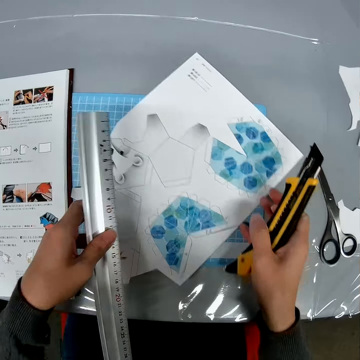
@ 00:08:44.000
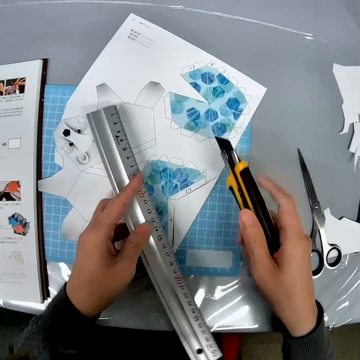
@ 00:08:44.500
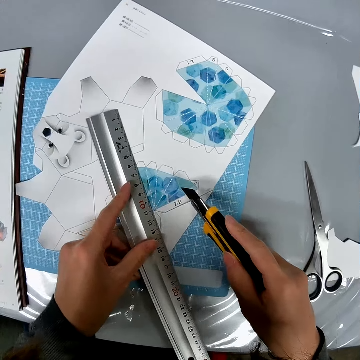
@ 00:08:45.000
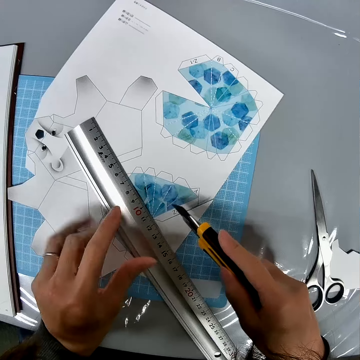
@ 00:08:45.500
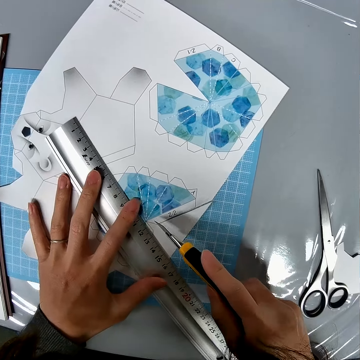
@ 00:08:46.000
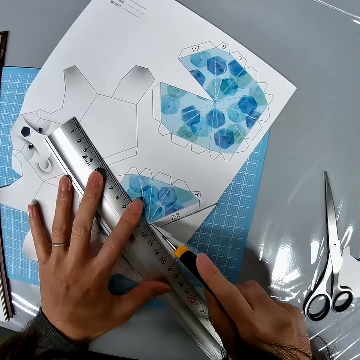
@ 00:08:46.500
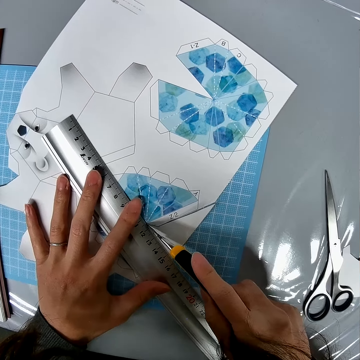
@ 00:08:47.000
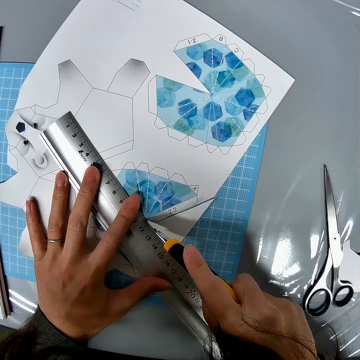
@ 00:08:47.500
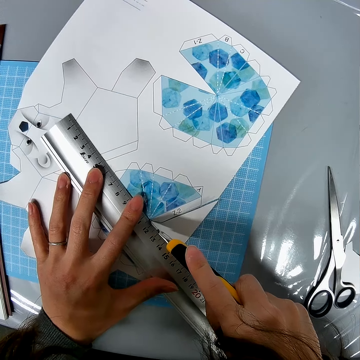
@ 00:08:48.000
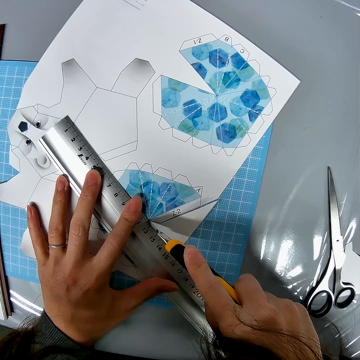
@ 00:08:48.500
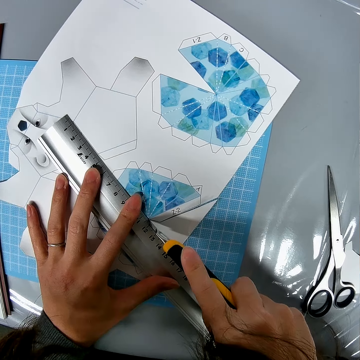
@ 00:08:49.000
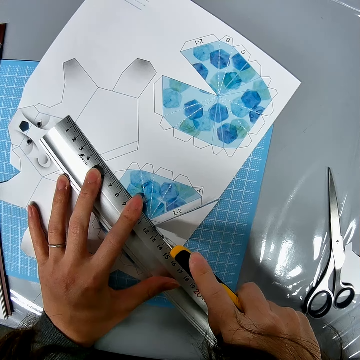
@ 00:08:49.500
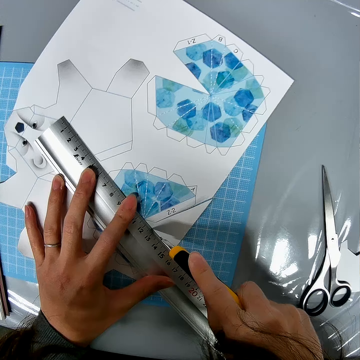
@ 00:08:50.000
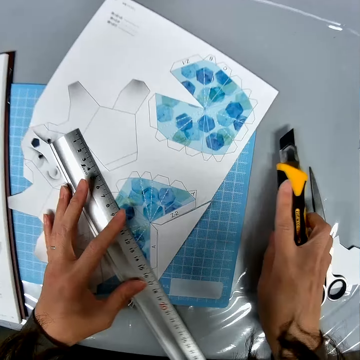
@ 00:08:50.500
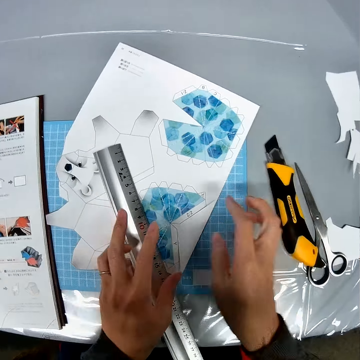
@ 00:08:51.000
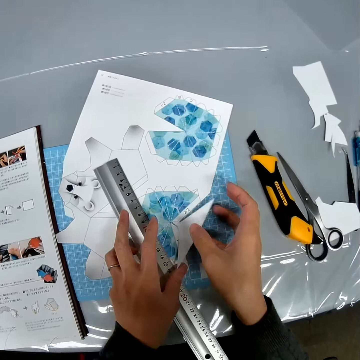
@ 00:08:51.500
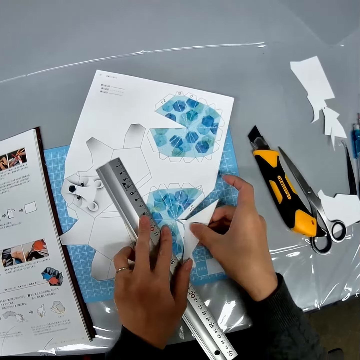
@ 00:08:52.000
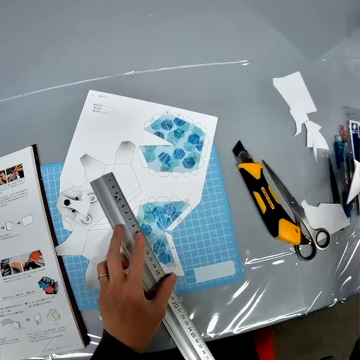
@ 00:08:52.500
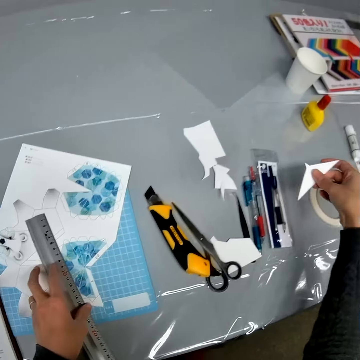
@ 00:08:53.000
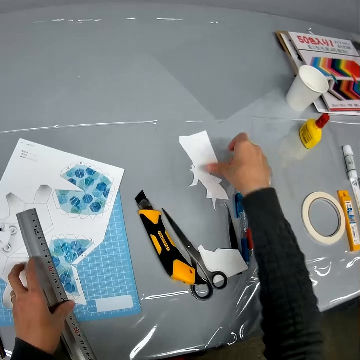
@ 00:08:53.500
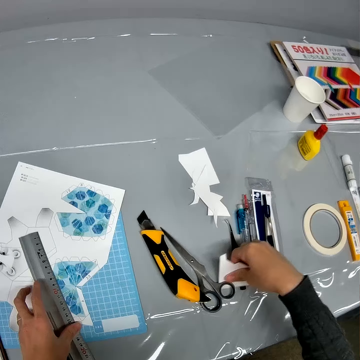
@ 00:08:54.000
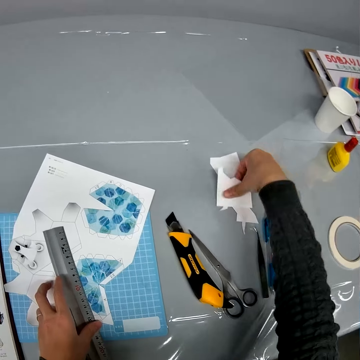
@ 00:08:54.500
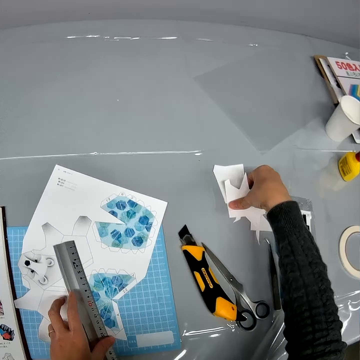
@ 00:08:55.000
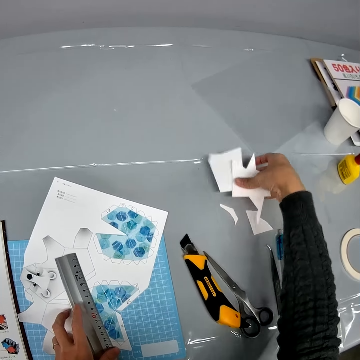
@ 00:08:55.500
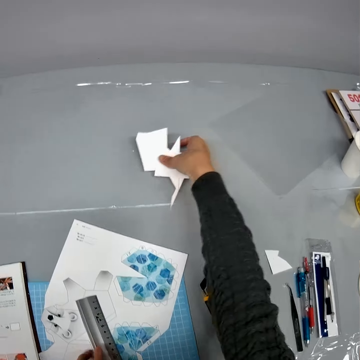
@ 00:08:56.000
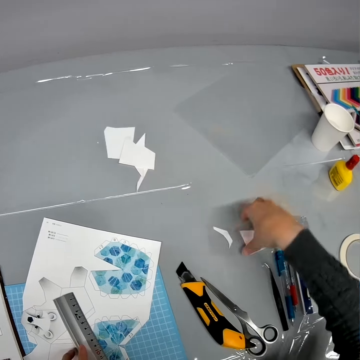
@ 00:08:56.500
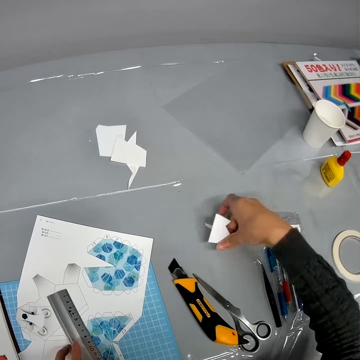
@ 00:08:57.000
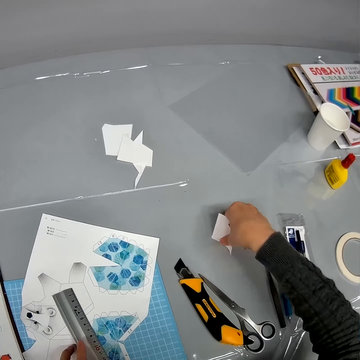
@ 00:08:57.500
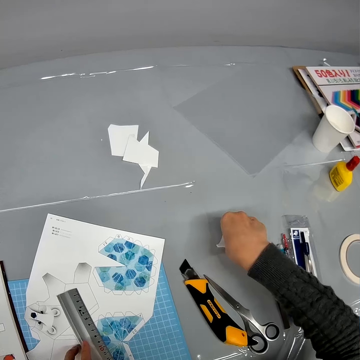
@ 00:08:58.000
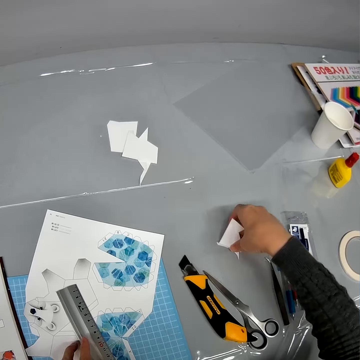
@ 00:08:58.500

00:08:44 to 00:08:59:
The camera wearer drags craft paper on the cutting mat. They put a ruler on the craft paper. They drag the ruler on the craft paper. They cut the craft paper with a stationery knife. They drag the ruler on the craft paper. They put the stationery knife on the table. They pull the piece of paper. They move some pieces of paper around on the table. They put the piece of paper on the table. They pick up a piece of paper from the table. They put the piece of paper on the table. They pick up pieces of paper from the table. They put the pieces of paper on the table. They pick up pieces of paper from the table.

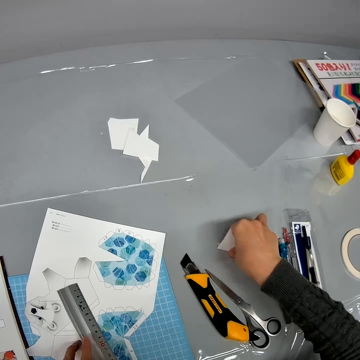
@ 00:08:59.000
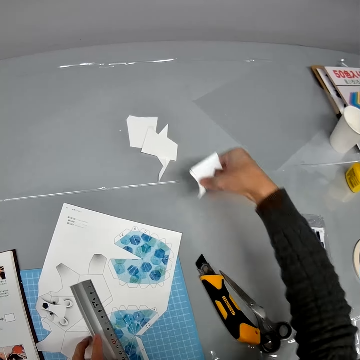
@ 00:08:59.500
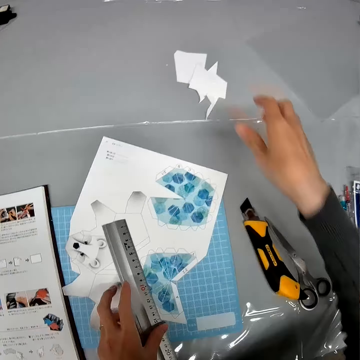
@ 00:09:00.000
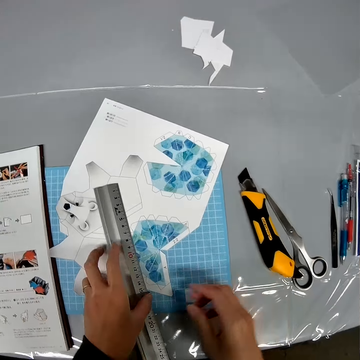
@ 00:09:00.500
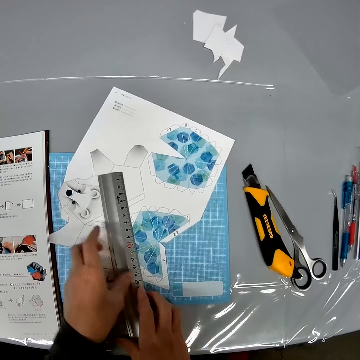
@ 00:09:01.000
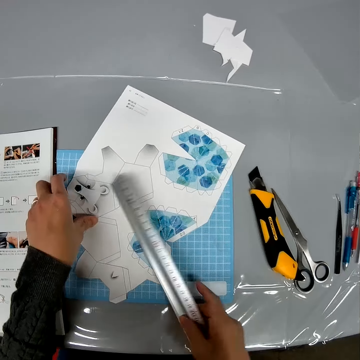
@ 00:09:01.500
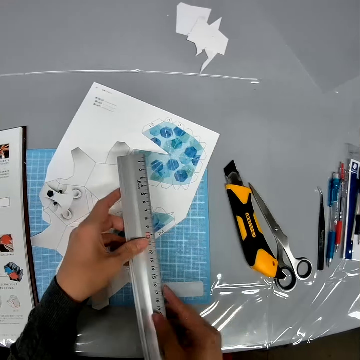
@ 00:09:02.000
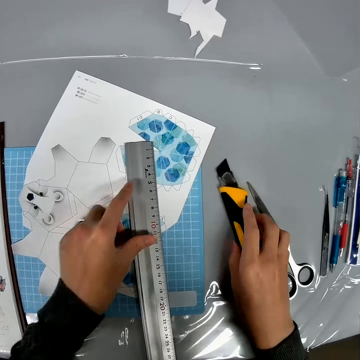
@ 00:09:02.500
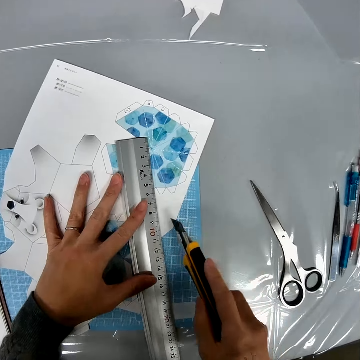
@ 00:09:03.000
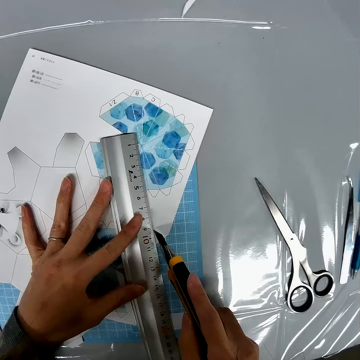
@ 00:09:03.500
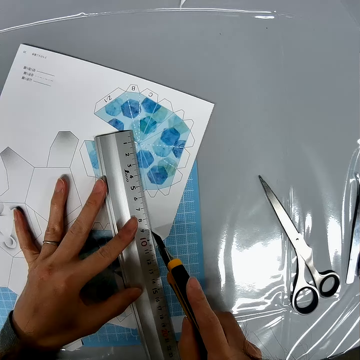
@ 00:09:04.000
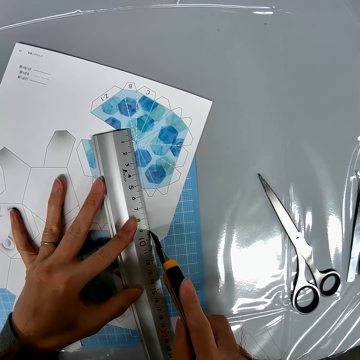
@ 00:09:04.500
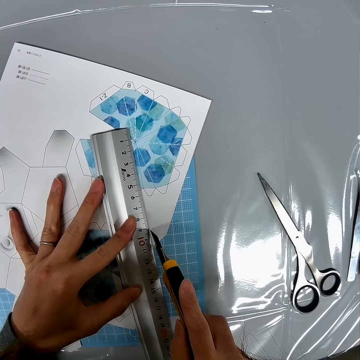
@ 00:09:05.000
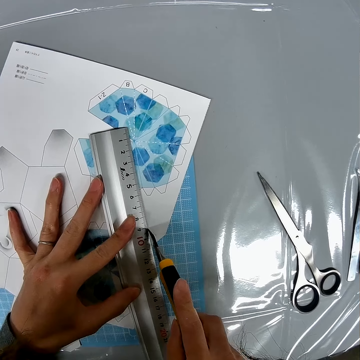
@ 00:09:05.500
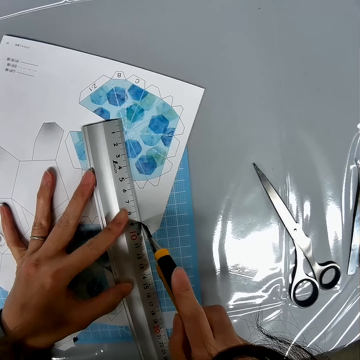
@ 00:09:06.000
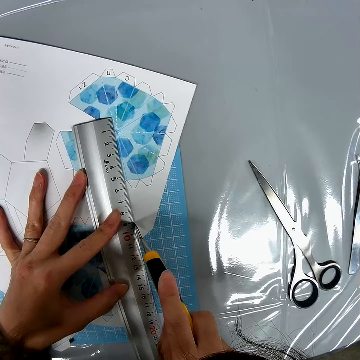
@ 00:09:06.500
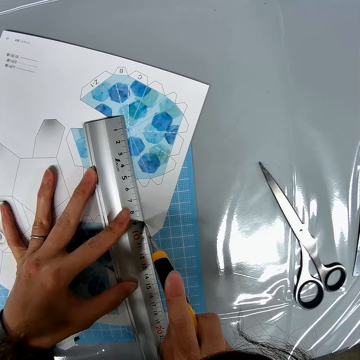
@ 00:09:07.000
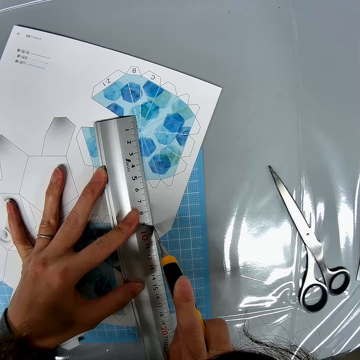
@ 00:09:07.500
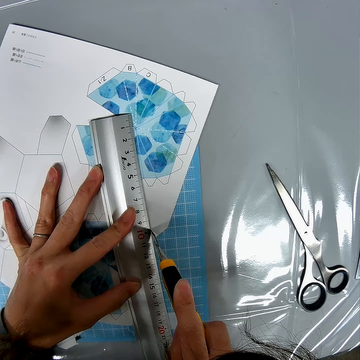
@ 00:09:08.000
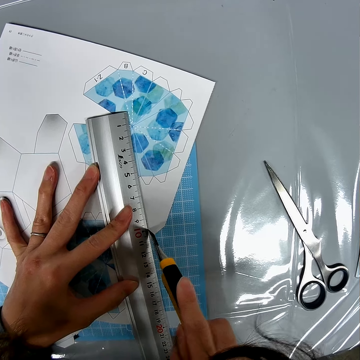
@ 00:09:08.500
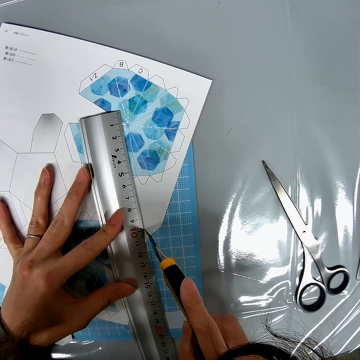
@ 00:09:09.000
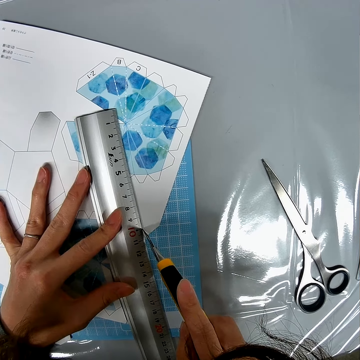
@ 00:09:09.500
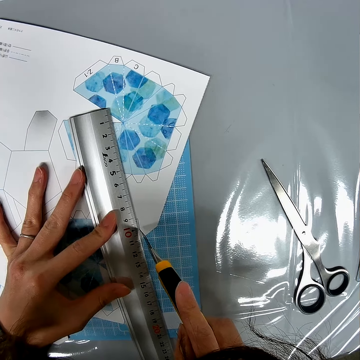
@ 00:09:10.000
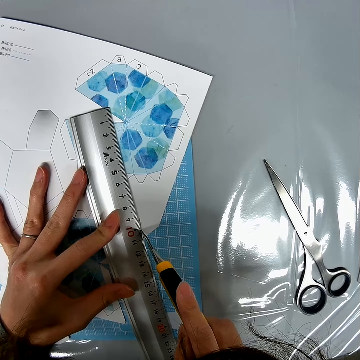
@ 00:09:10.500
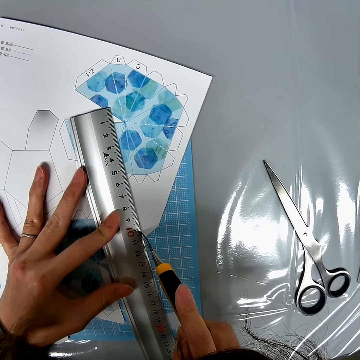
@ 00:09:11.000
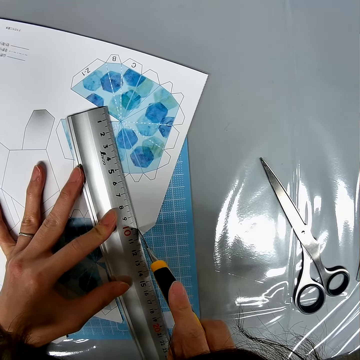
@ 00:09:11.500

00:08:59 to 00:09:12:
The camera wearer puts the pieces of paper on the table. They pick up a ruler. They hold the ruler. They place the ruler on the piece of craft paper on the table. They pick up a stationery knife from the table. They drag the ruler on the craft paper. They cut the paper on the table with the cutter.

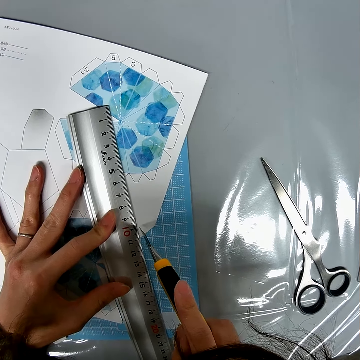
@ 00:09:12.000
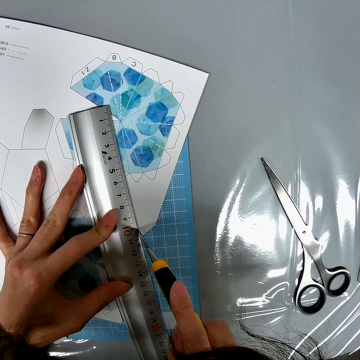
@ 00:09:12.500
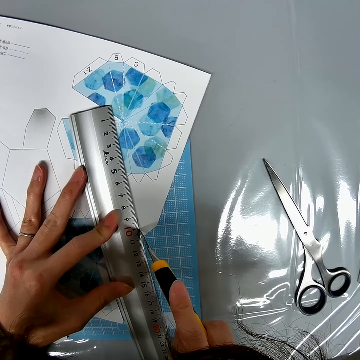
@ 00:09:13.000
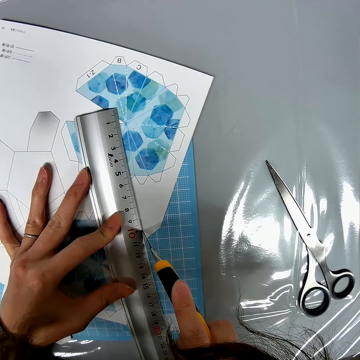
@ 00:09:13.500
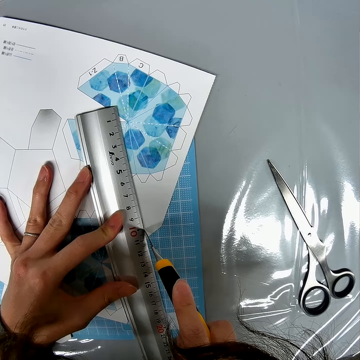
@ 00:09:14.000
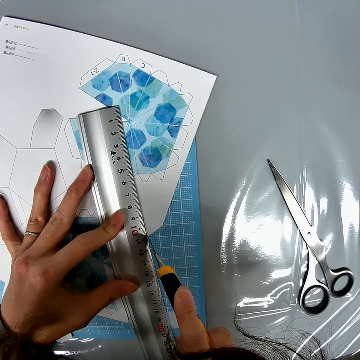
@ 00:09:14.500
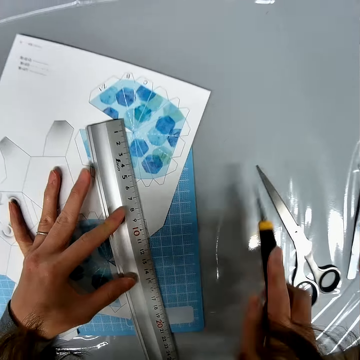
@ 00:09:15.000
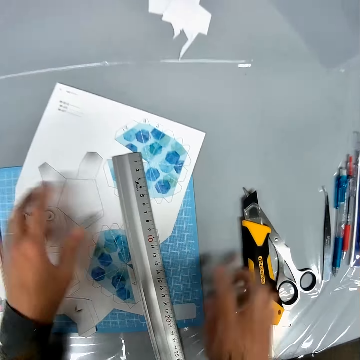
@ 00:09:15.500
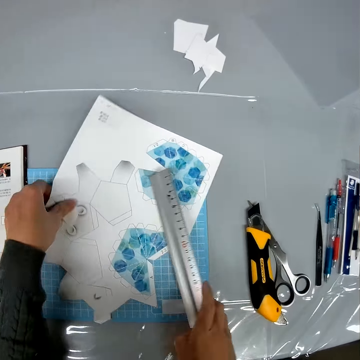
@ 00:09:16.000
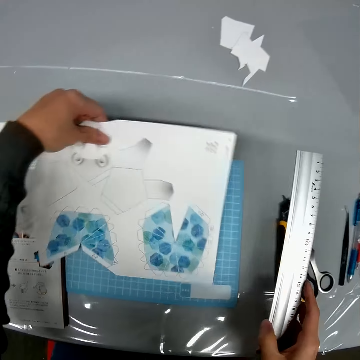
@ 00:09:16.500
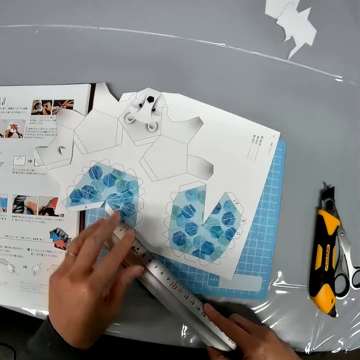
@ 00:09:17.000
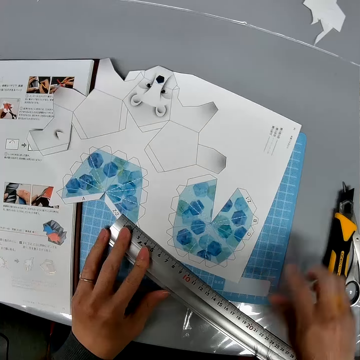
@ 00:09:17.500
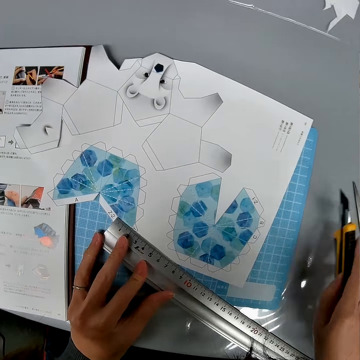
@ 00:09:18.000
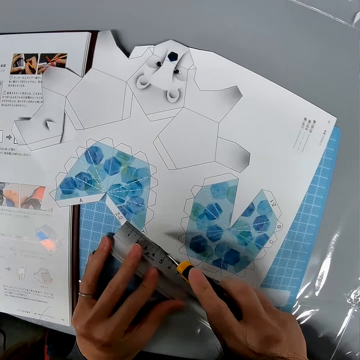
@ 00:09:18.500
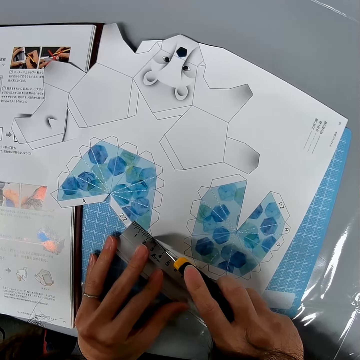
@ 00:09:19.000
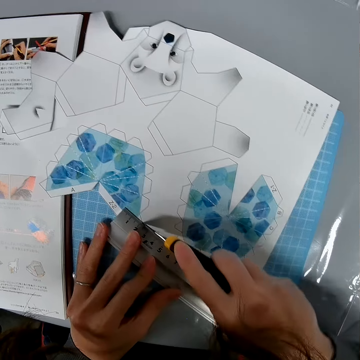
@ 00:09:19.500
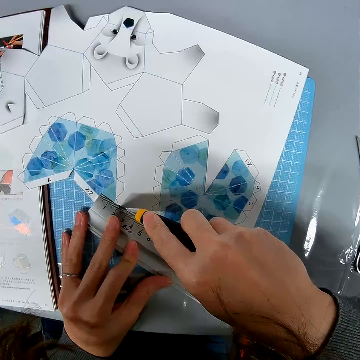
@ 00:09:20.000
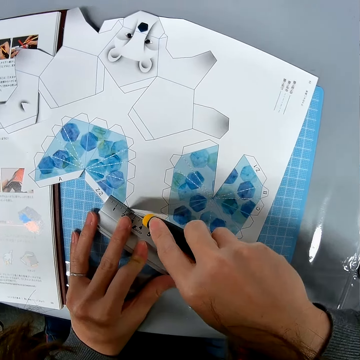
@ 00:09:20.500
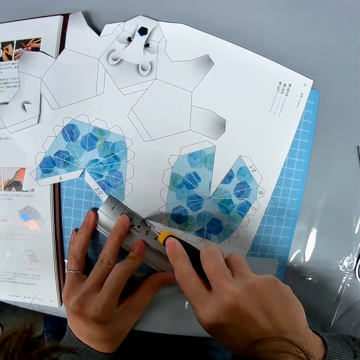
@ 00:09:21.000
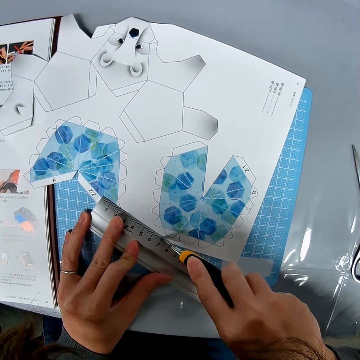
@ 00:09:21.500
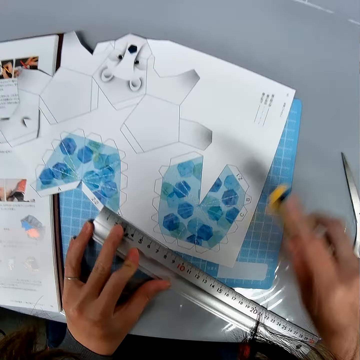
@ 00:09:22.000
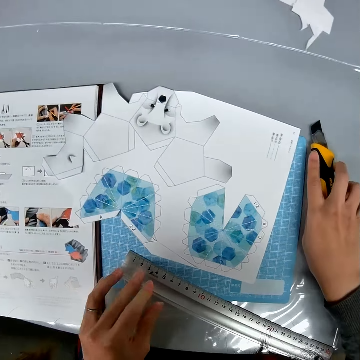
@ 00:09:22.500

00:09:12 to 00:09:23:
The camera wearer drops the cutter or knife on the table. They pick up the ruler and the paper. They adjust the paper. They turn the paper. They place the paper on the table. They place the ruler on the paper. They pick up the knife from the table. They cut the paper with the cutter.
